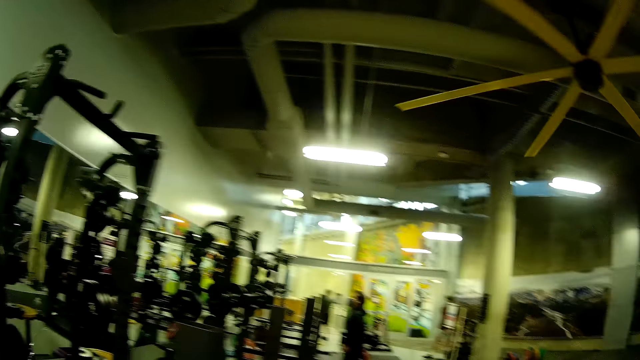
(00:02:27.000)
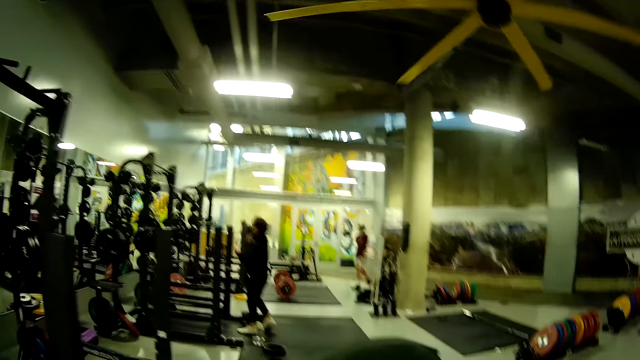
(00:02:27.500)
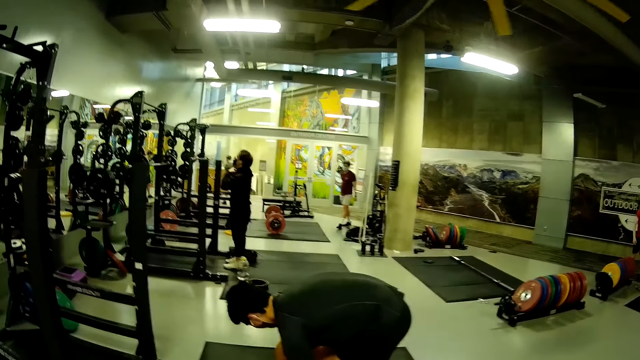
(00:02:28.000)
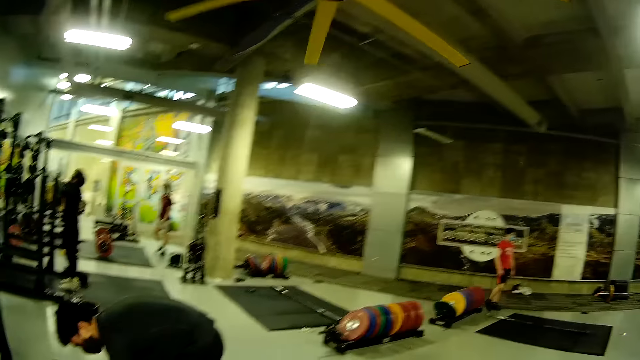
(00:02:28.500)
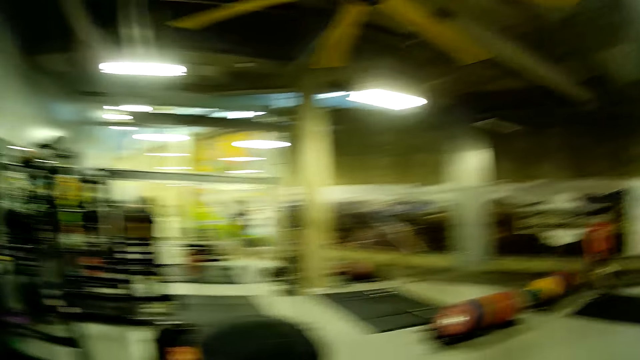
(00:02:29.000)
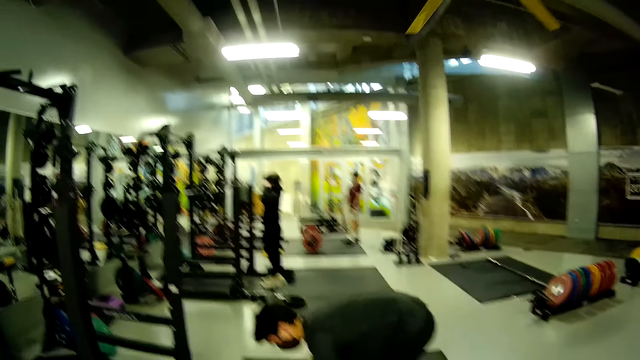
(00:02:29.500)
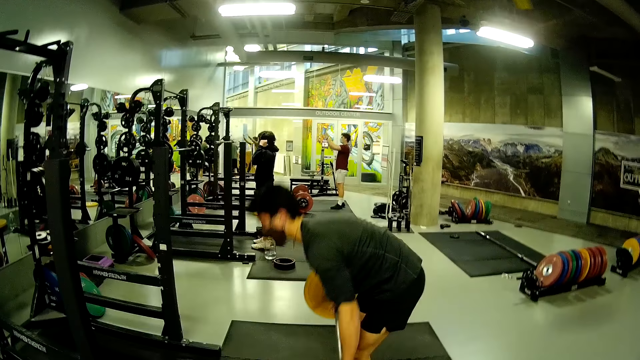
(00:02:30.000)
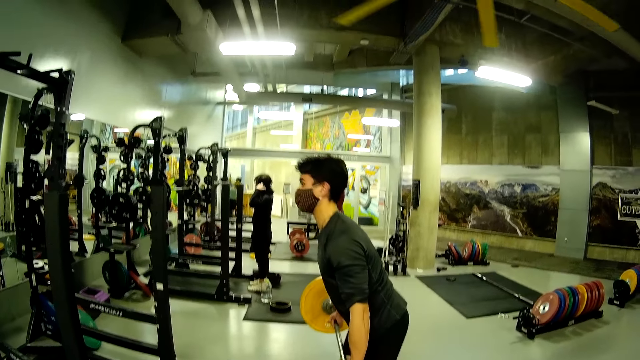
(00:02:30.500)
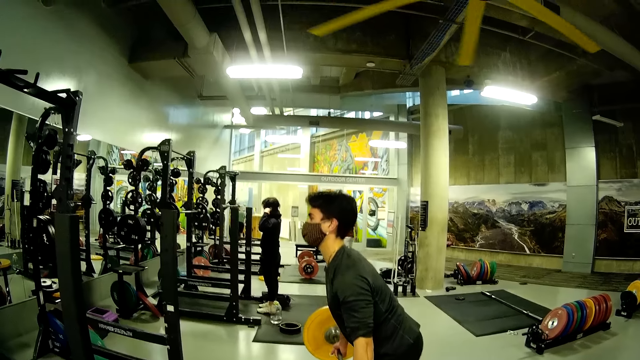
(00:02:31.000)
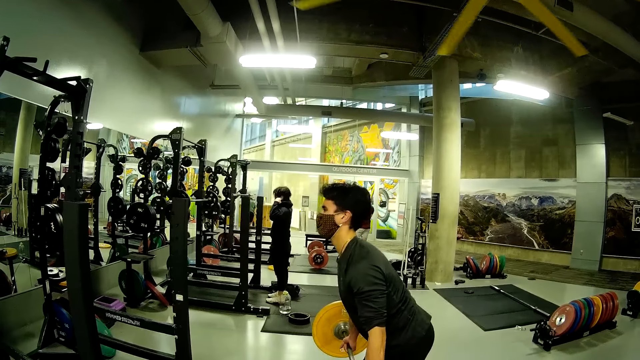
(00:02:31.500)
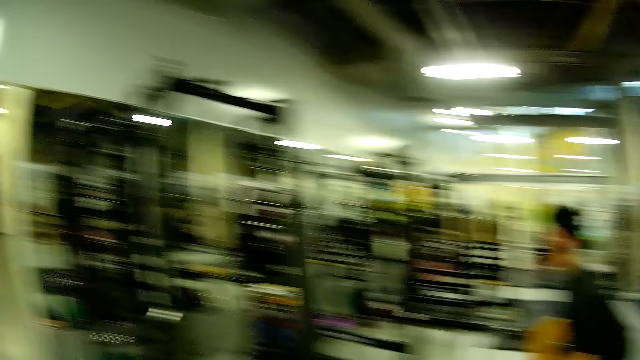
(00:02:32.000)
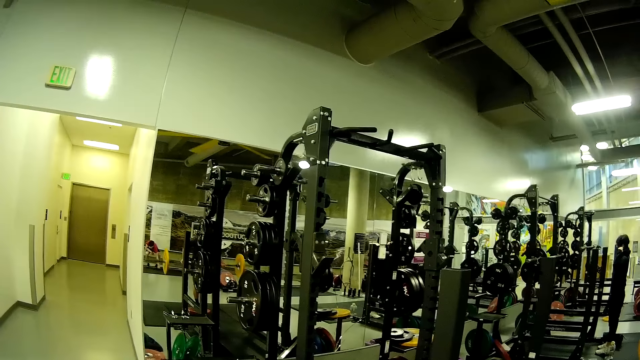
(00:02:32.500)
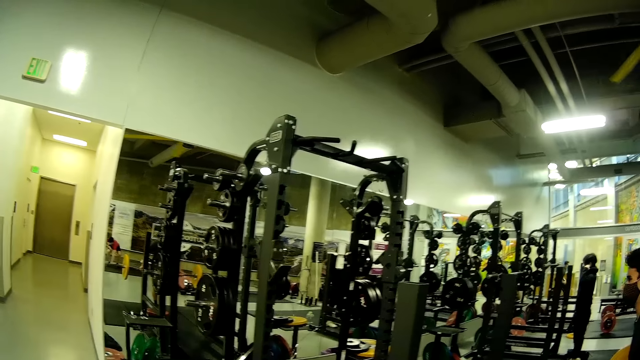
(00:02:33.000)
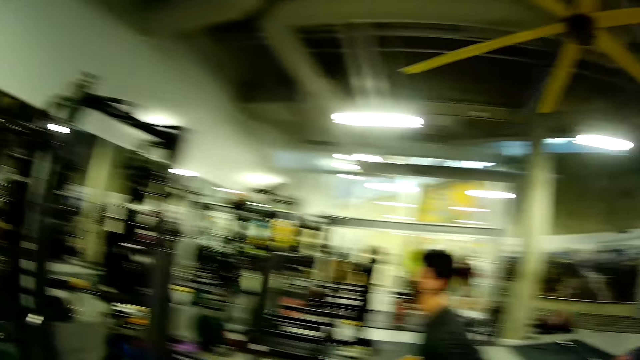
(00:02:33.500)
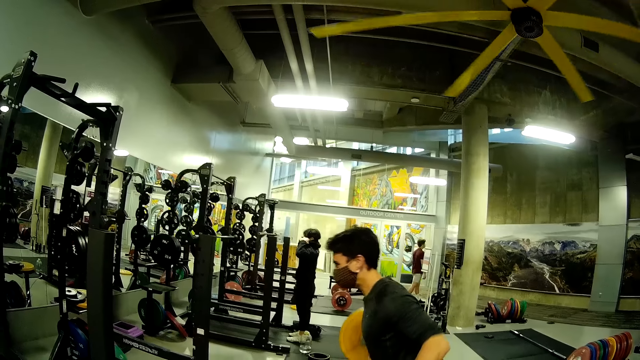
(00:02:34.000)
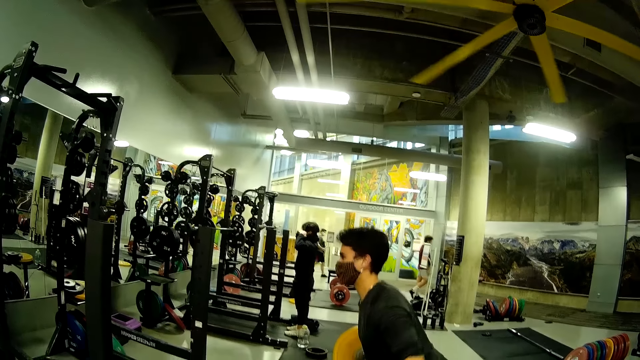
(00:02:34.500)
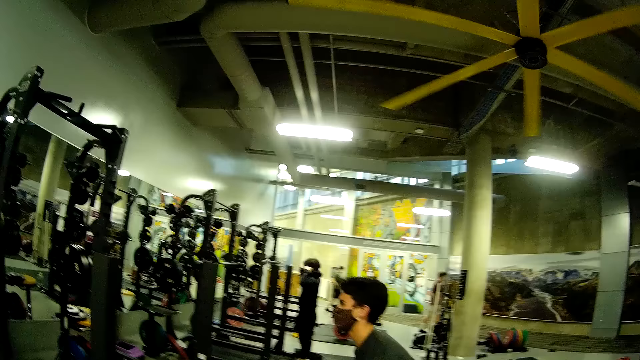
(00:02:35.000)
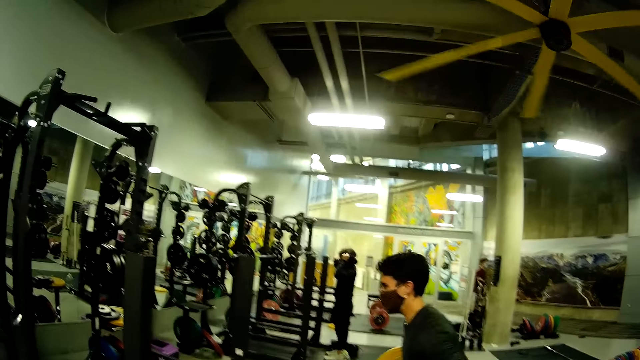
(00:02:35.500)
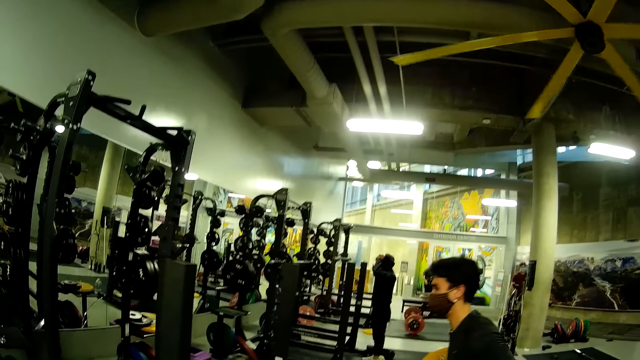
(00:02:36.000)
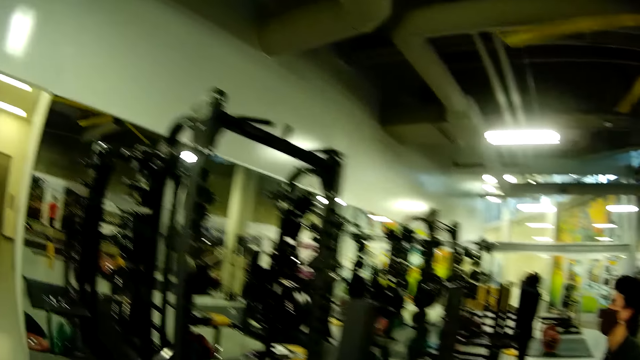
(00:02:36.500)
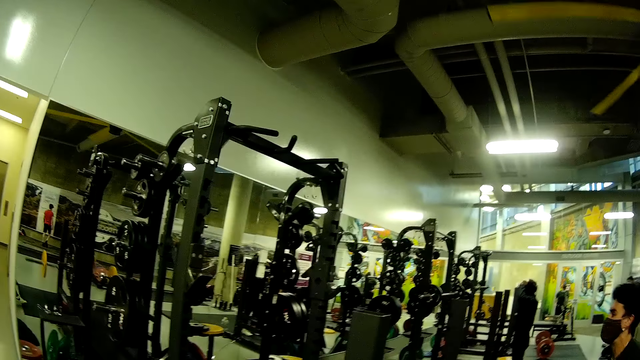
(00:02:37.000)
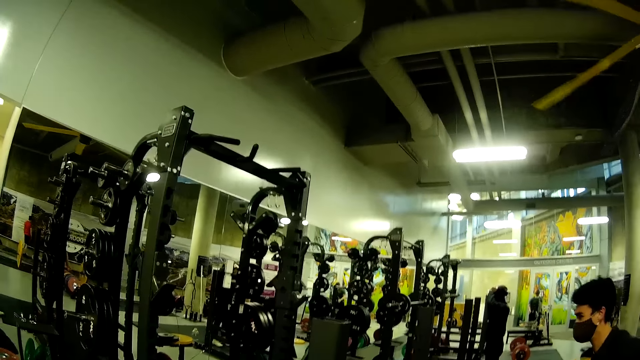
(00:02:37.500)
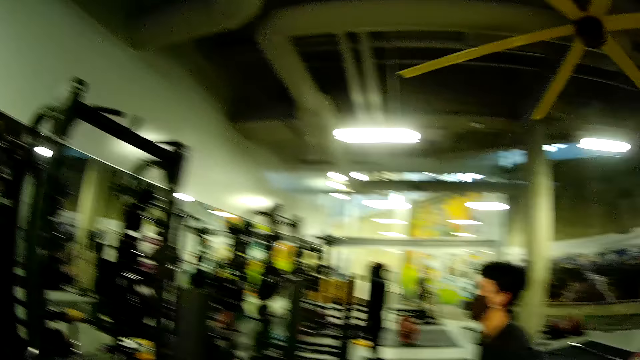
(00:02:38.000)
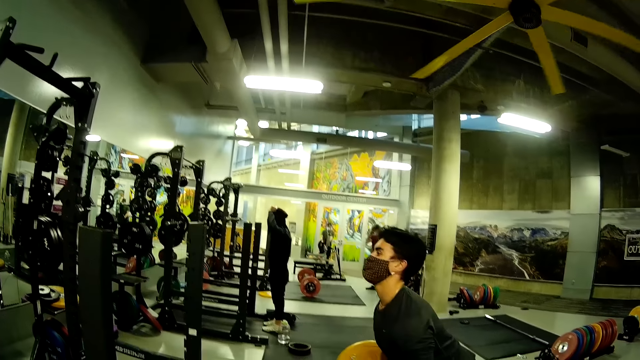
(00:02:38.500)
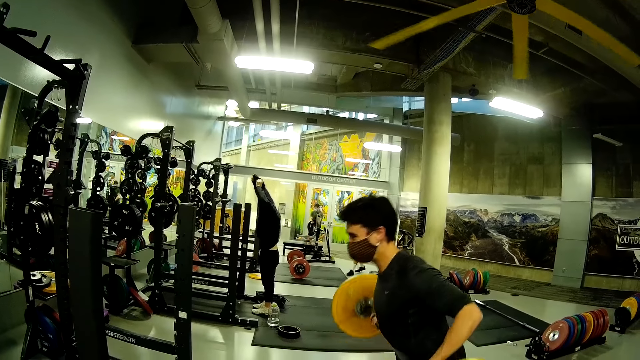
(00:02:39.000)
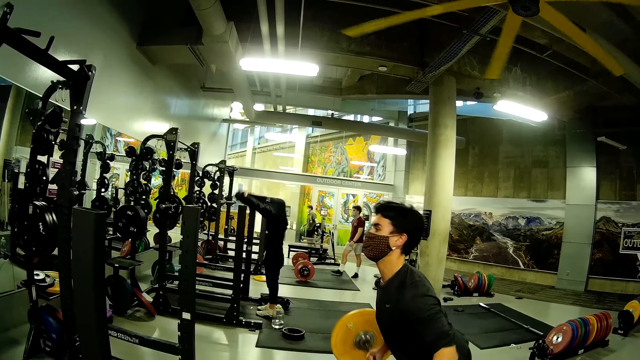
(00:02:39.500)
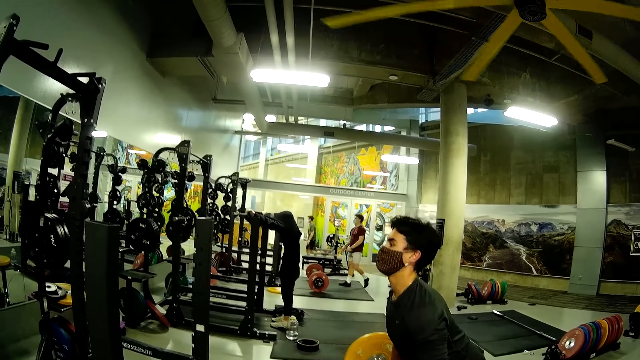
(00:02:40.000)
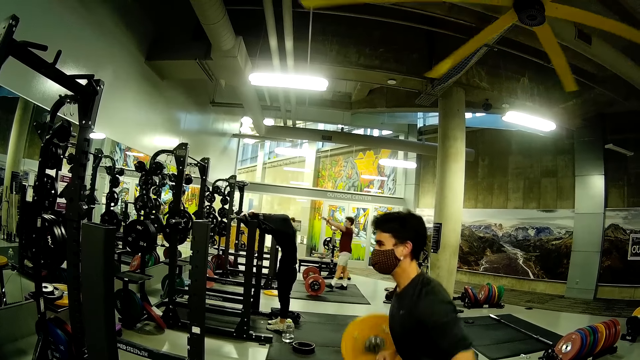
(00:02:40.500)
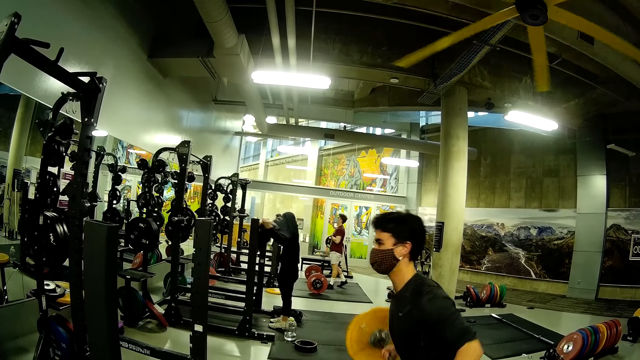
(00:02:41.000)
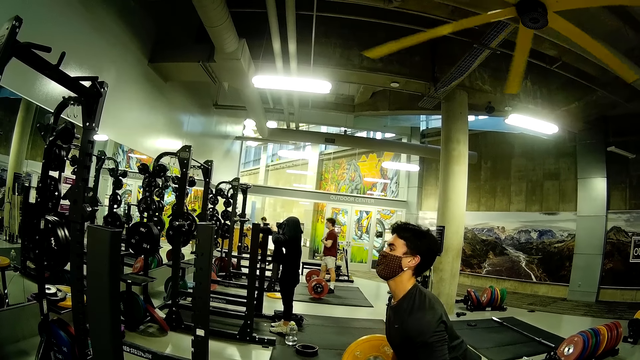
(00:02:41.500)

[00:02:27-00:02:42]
The camera wearer stares at a man. The man picks the barbell from the floor with both hands. The man lifts the barbell with both hands. Another man touches his head with his right hand. The camera wearer converses with the first man. The other man removes his shirt.

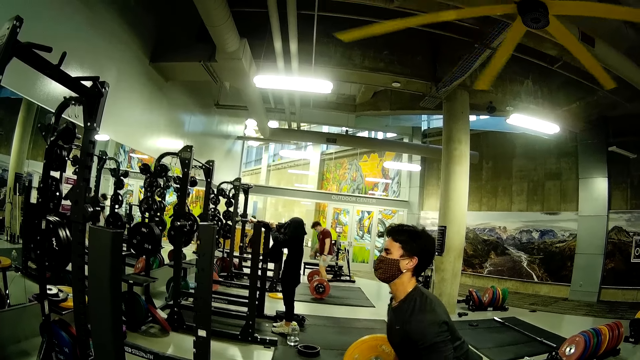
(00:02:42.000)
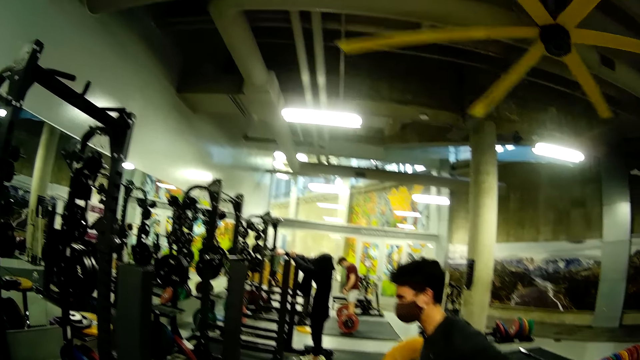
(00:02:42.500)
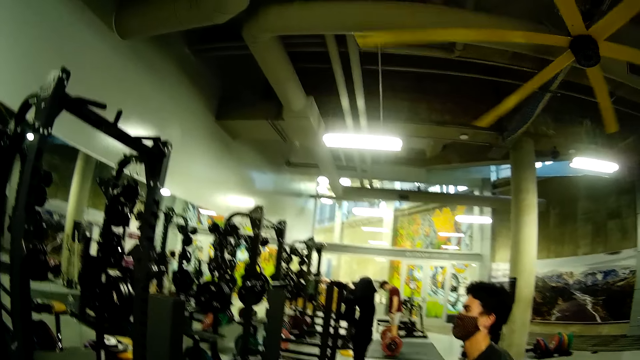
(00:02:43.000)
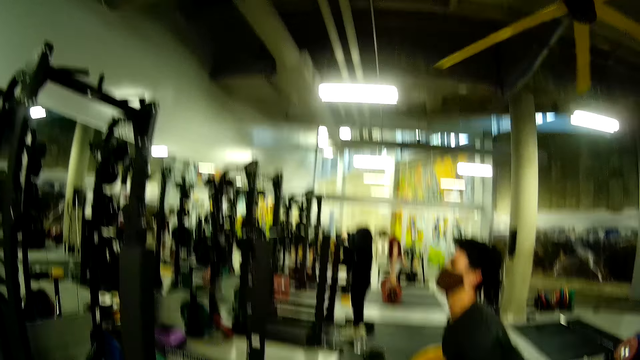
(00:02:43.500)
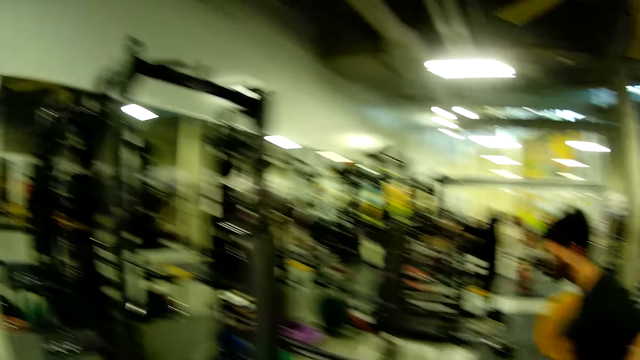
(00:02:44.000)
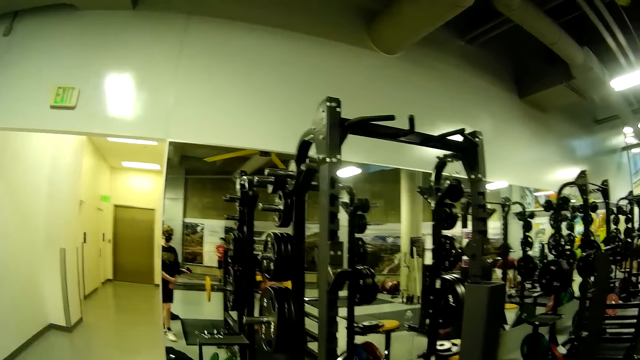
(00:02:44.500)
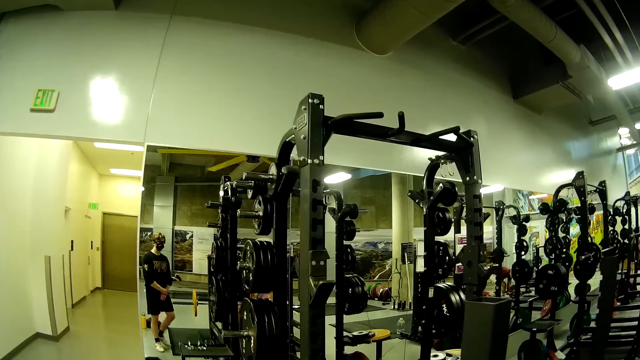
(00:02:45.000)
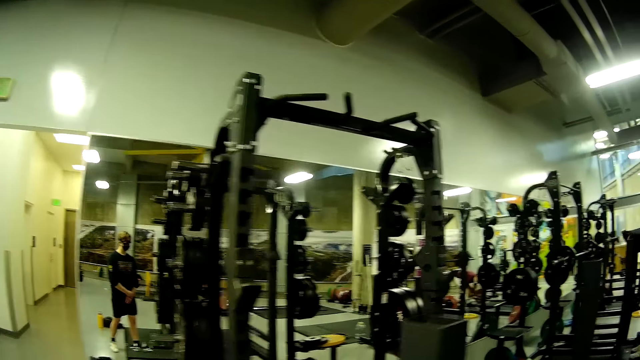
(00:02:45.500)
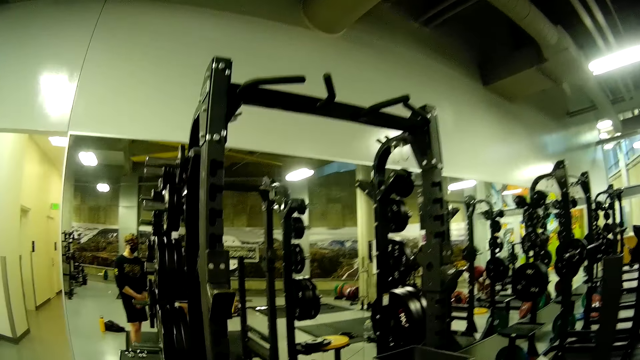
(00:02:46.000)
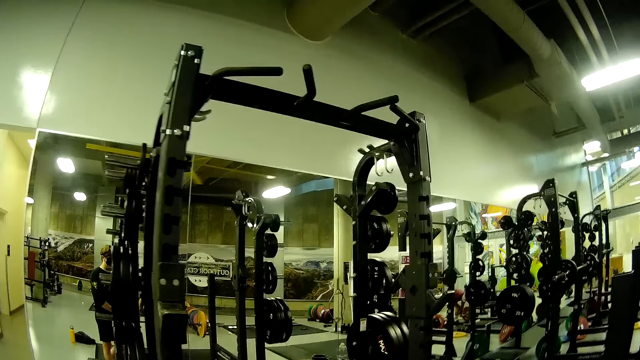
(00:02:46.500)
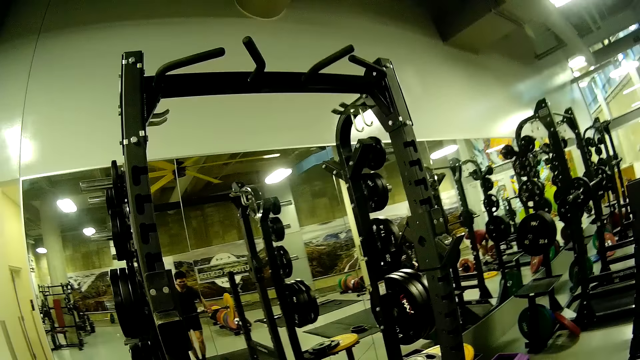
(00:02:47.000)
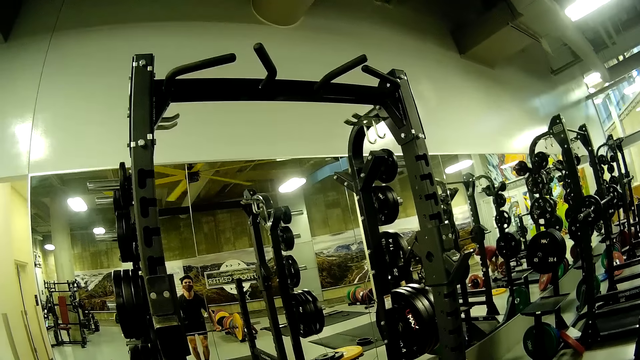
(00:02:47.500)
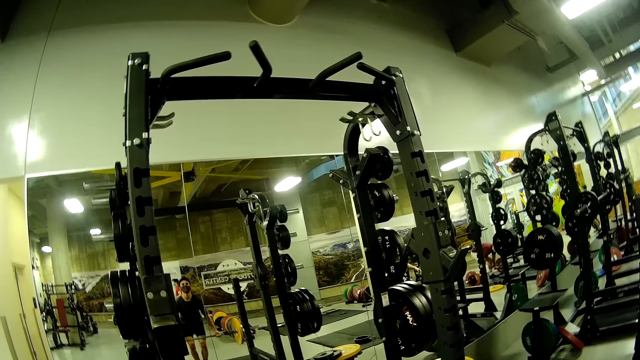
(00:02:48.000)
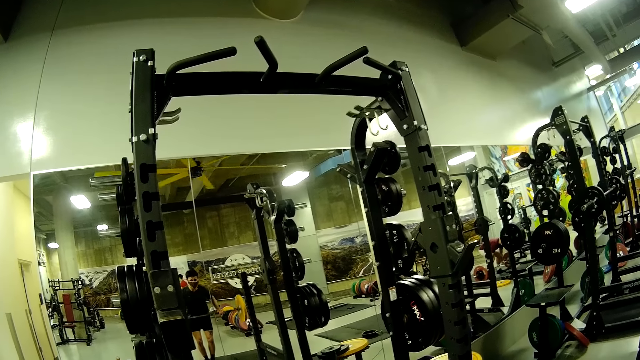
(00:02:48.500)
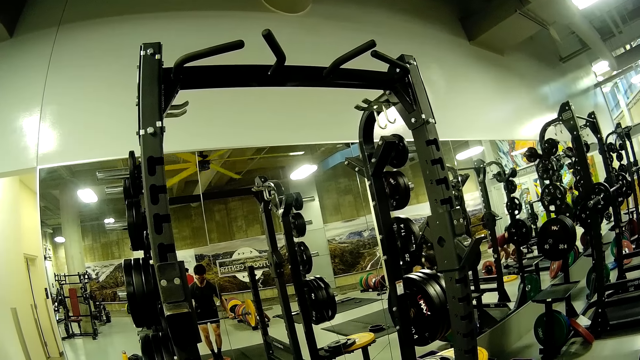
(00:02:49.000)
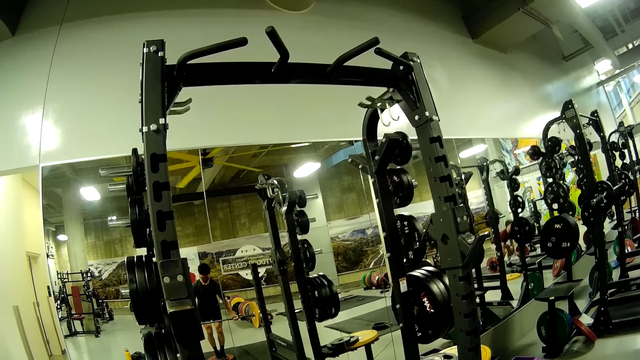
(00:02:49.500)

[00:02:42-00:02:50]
The camera wearer walks on the floor. A man lifts a barbell.
